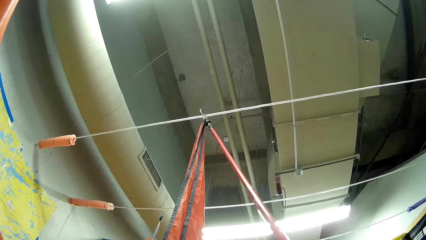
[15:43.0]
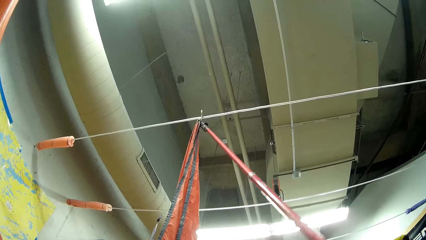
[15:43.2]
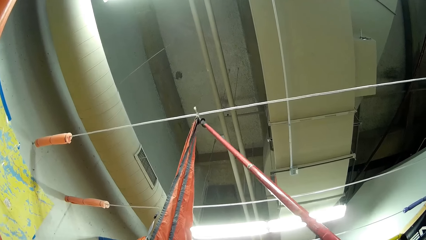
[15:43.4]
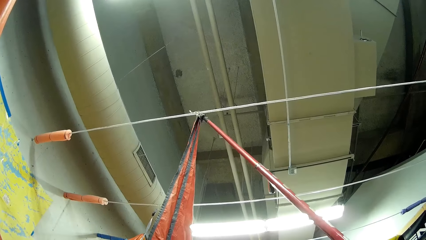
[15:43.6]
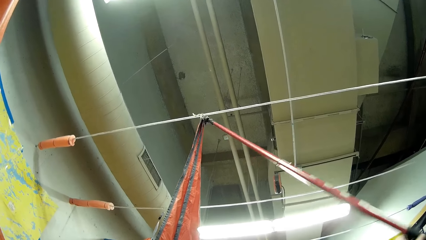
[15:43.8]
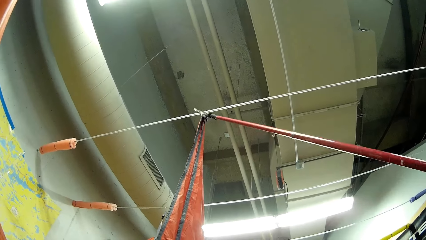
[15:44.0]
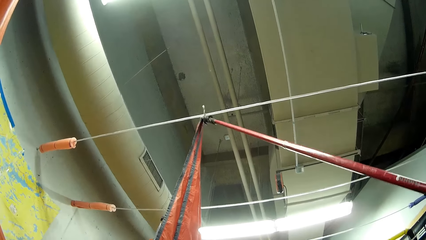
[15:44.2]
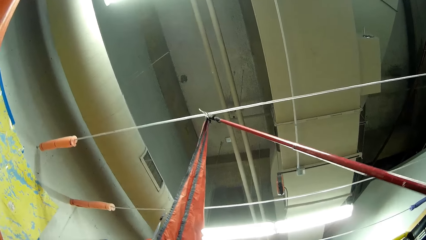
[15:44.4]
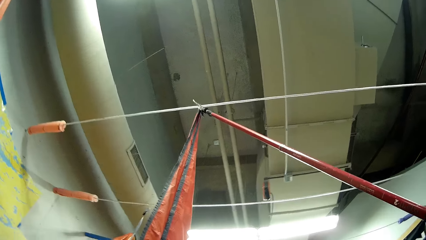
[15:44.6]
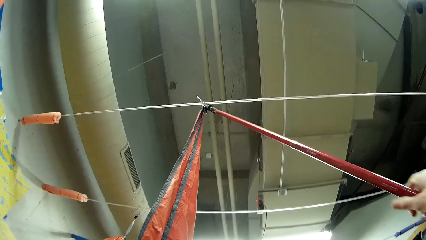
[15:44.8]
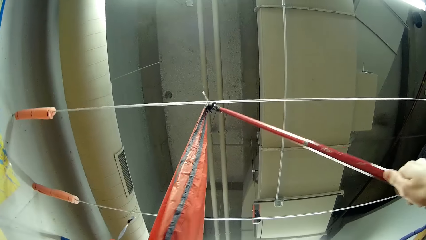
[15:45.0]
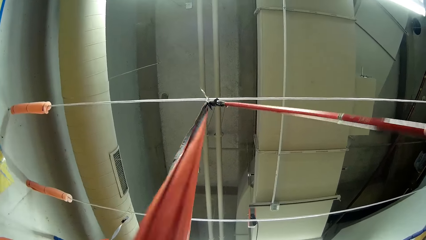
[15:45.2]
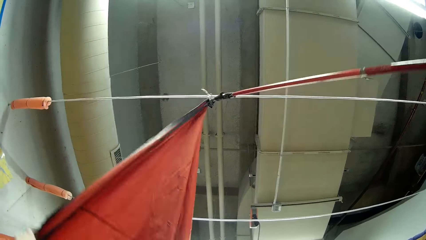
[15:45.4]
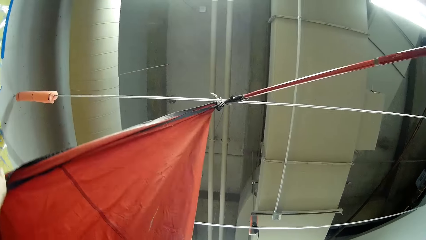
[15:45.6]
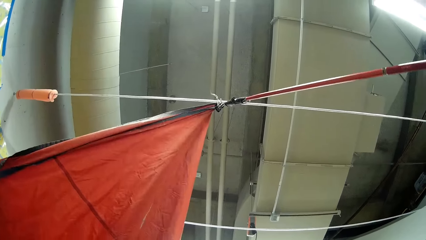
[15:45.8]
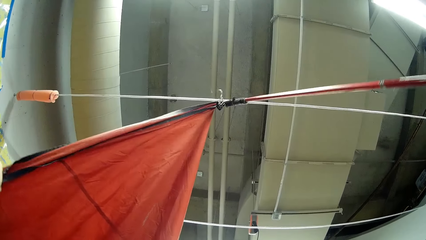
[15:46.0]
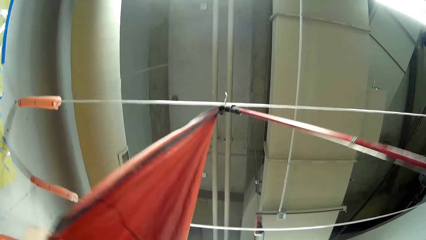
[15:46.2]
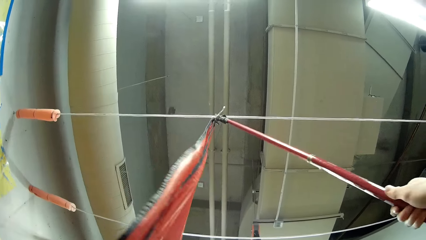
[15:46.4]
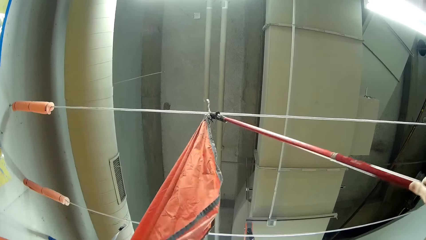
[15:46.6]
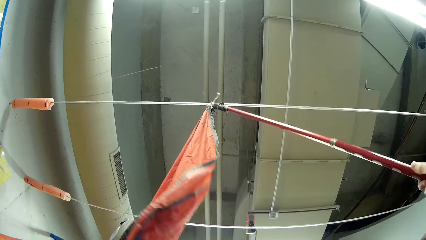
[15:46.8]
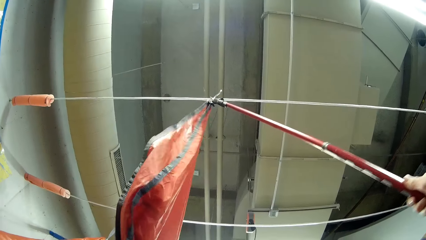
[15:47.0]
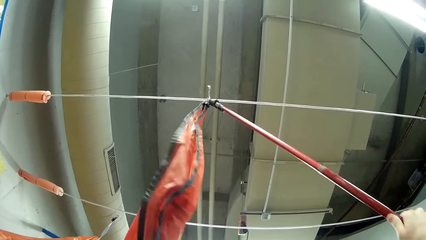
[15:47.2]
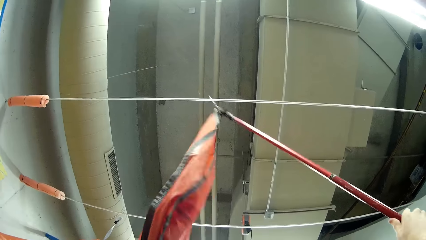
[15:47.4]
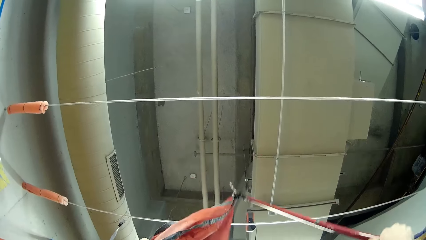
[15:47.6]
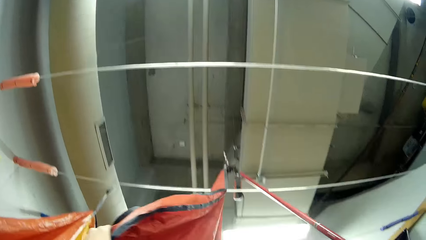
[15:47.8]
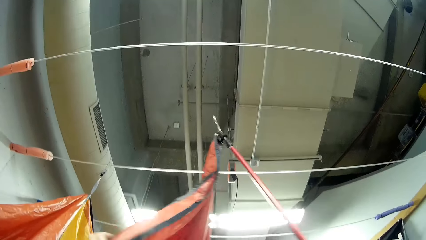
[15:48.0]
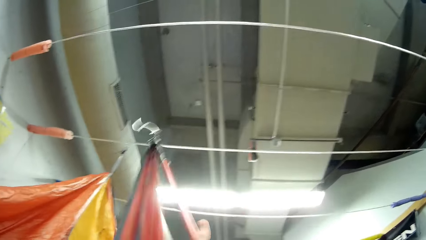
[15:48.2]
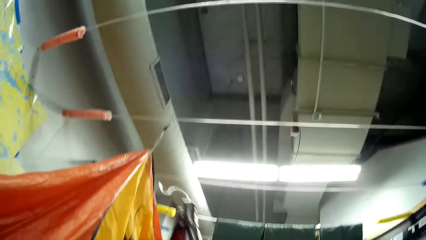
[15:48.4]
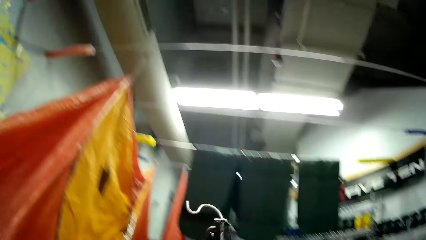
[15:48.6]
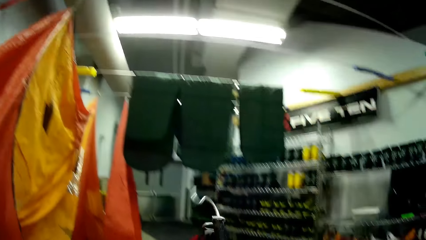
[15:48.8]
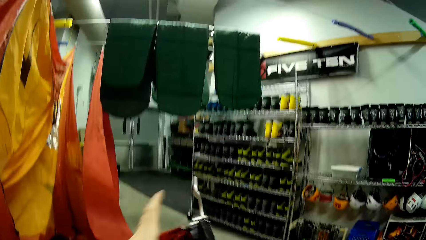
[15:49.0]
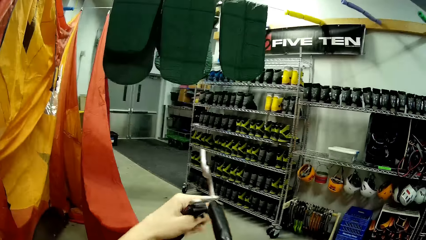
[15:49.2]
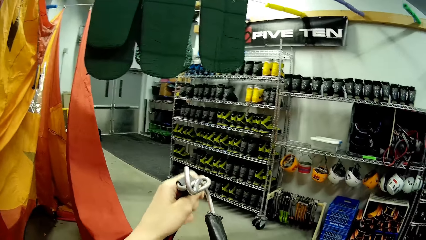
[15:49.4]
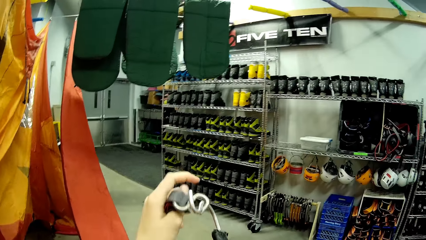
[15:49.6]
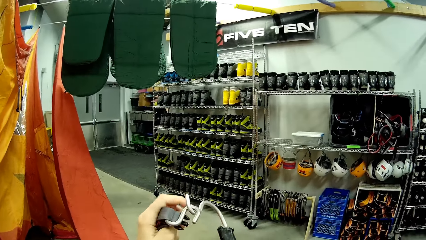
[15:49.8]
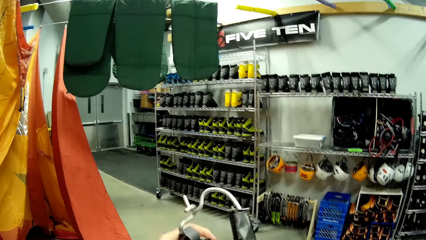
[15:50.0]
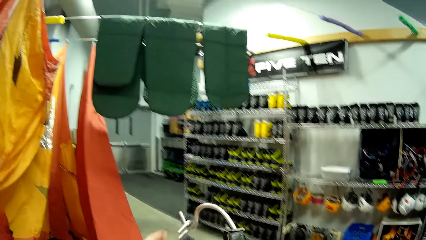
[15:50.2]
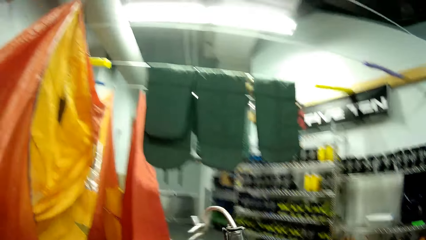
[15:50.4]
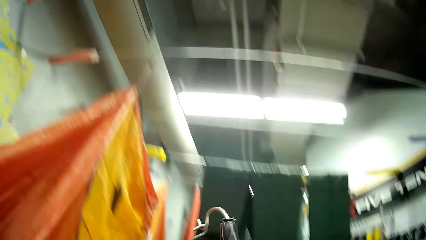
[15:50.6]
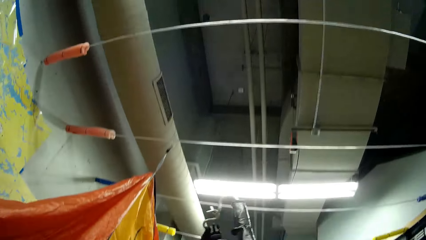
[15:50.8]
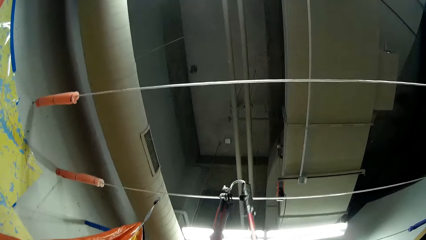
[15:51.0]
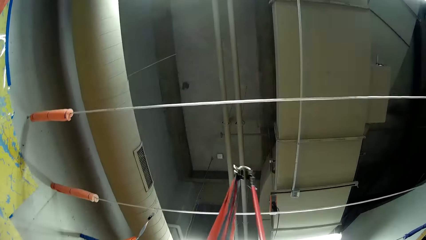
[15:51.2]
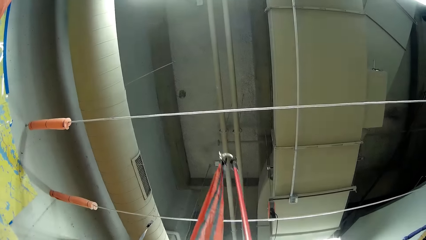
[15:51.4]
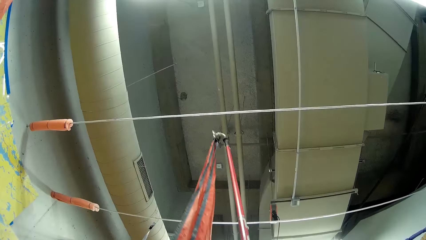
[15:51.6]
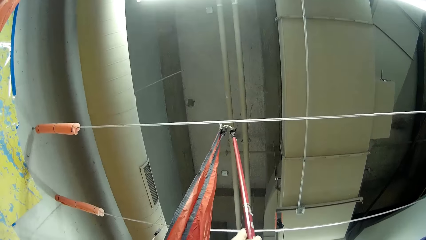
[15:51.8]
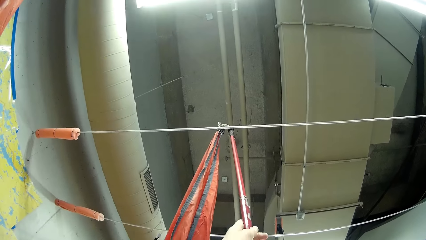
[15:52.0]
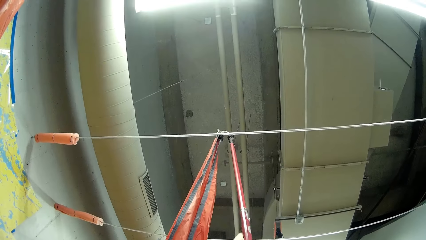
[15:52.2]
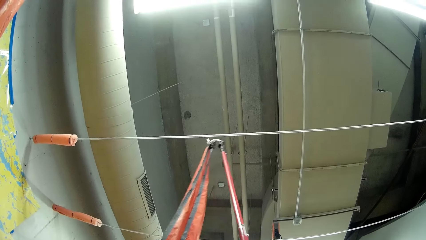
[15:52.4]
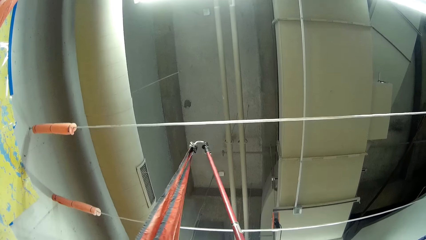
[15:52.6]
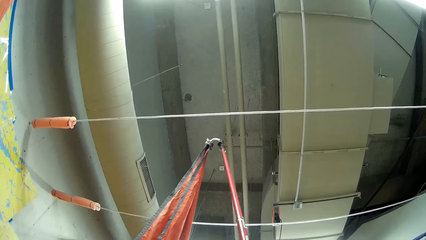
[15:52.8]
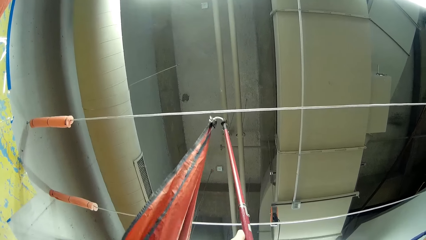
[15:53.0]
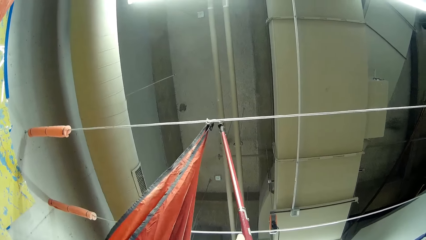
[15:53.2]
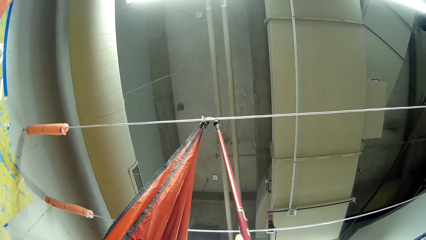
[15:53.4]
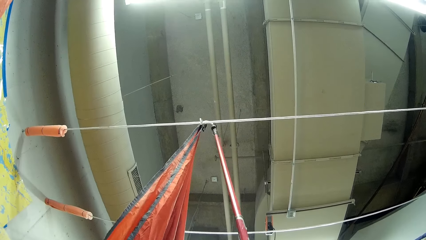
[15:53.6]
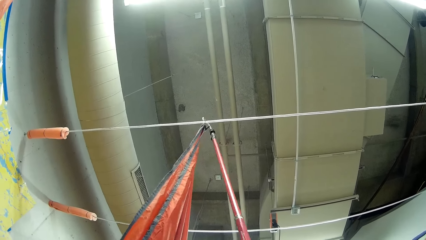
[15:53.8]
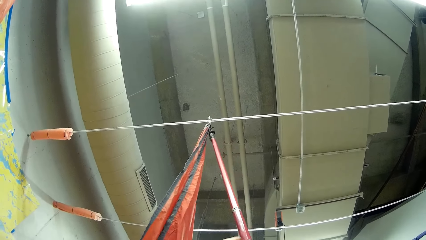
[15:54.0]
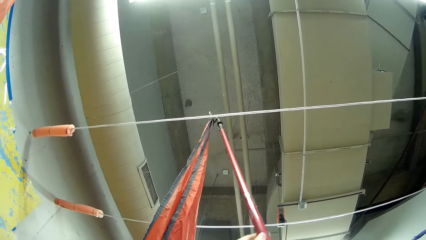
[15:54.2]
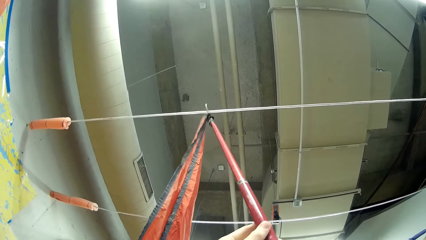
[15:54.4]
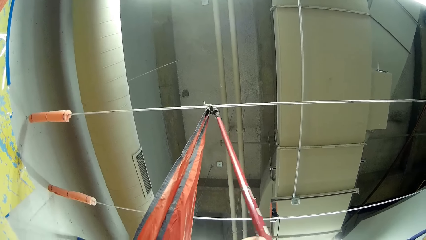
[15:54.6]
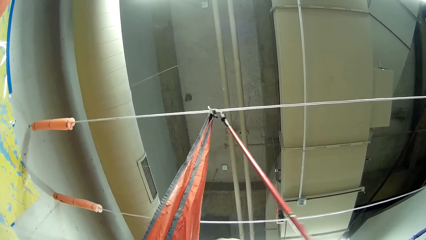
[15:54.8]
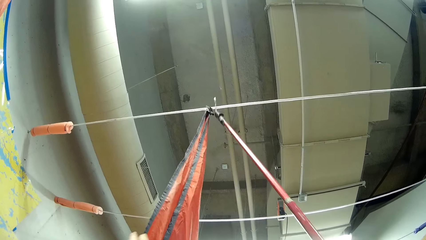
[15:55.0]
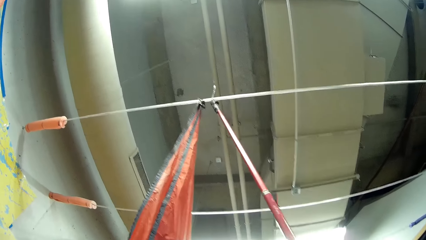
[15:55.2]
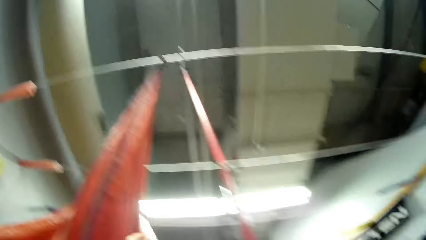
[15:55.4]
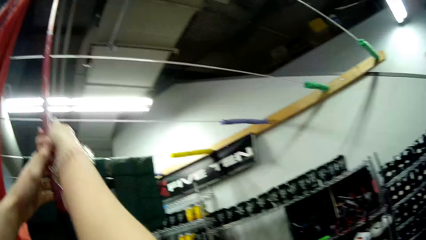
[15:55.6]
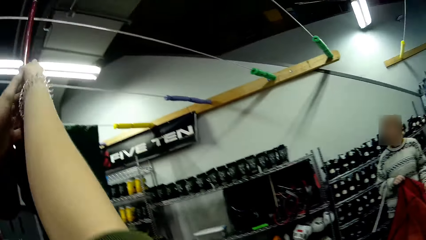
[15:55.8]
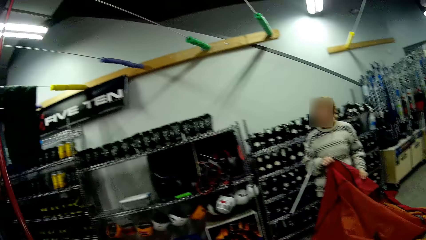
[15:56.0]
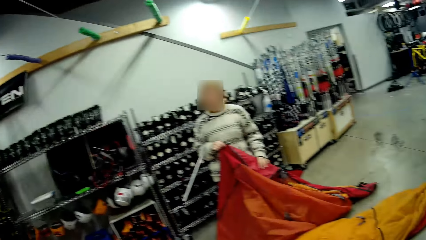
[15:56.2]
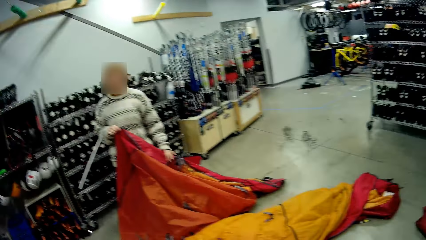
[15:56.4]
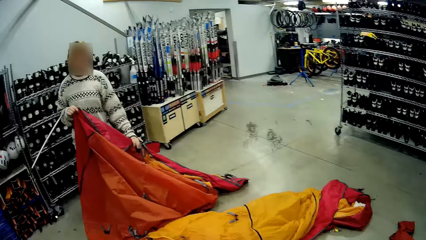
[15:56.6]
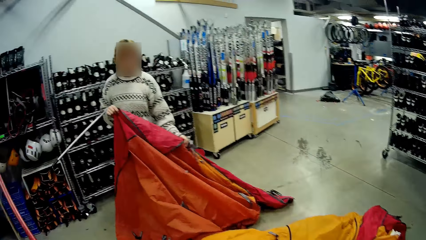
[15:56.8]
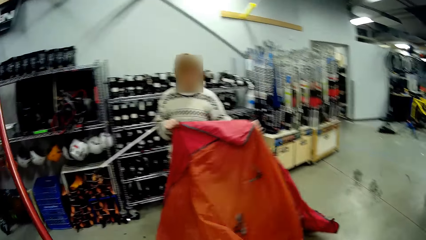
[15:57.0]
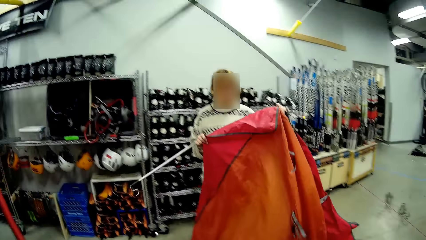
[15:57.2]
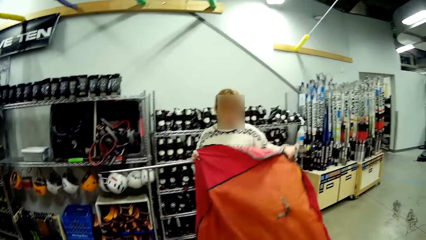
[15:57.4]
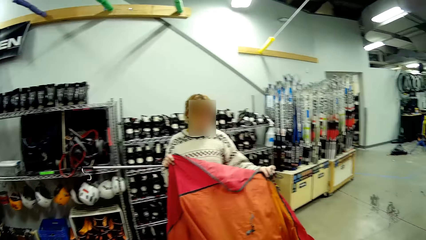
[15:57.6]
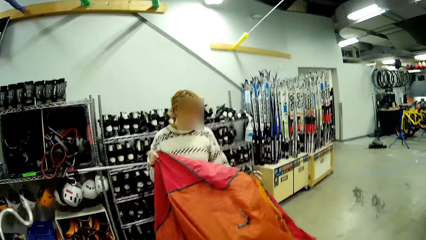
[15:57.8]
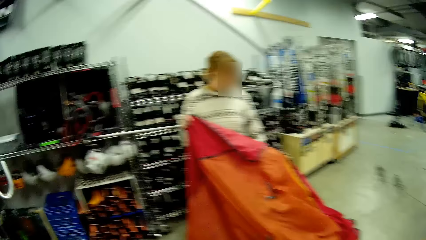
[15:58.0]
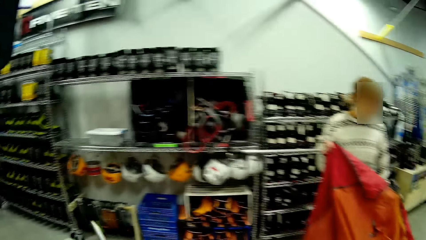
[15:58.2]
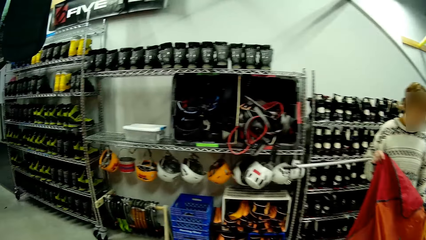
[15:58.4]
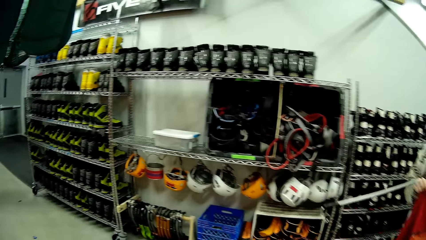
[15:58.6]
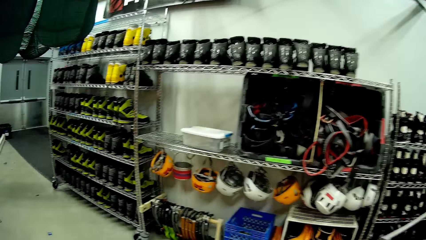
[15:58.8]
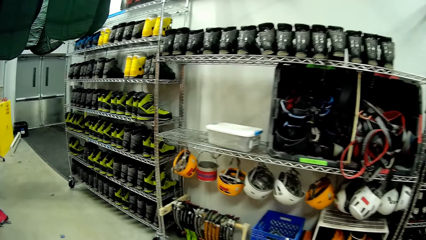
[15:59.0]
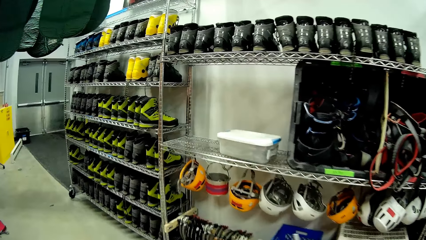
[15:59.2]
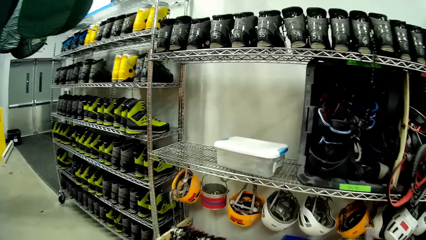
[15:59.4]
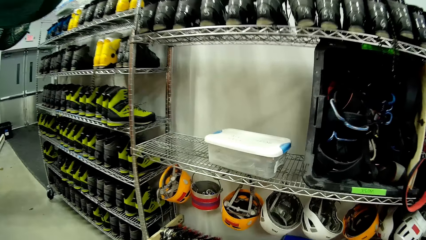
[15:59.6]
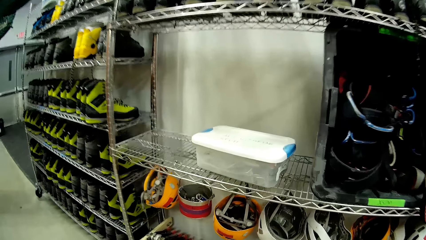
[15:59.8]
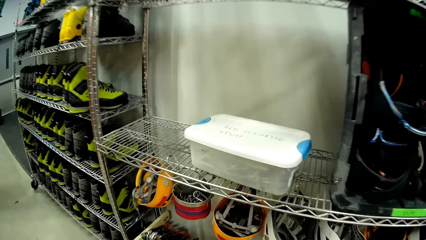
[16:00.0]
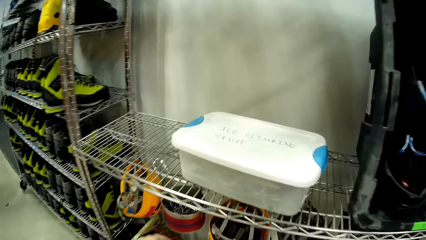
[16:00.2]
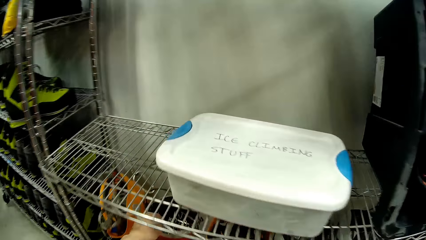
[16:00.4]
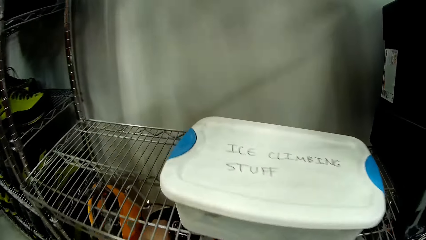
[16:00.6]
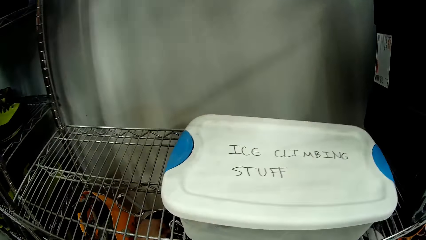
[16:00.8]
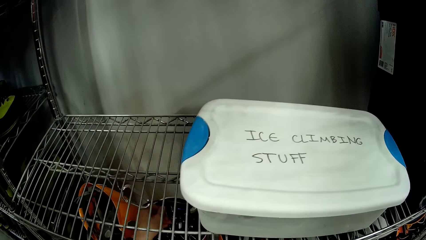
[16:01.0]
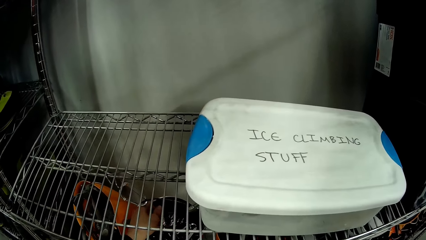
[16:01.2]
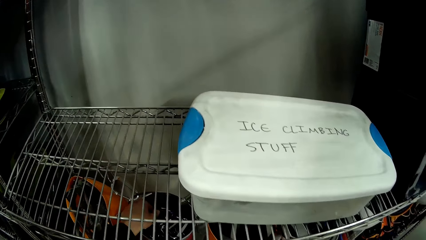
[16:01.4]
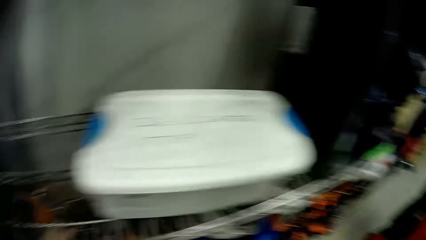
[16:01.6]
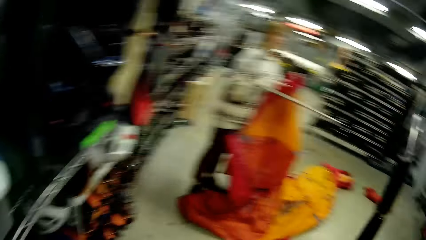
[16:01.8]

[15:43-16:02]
The camera wearer removes the net. They hook the tent. They dialogue to a person. The person straightens the fabric. The camera wearer walks round. They pick up hooks.
